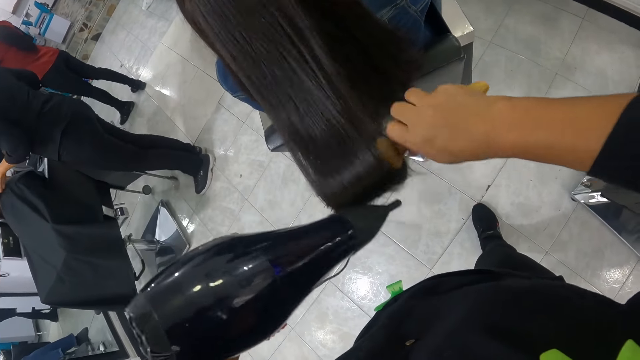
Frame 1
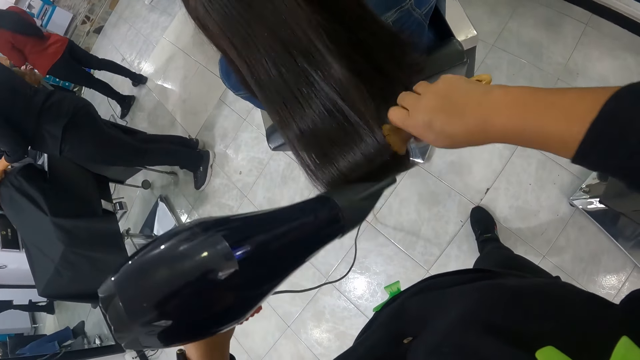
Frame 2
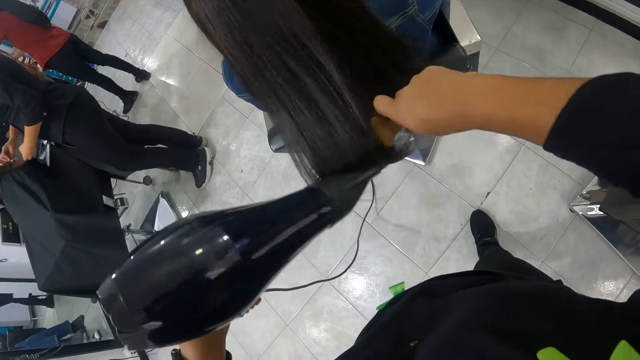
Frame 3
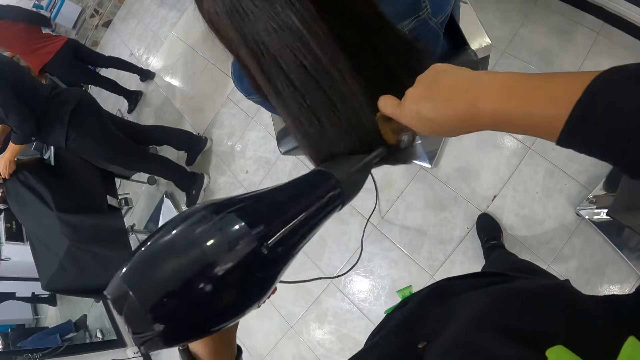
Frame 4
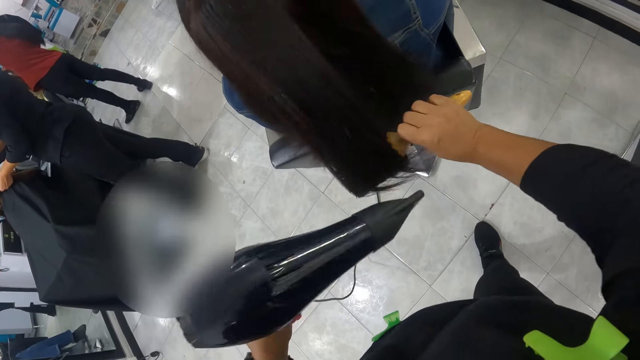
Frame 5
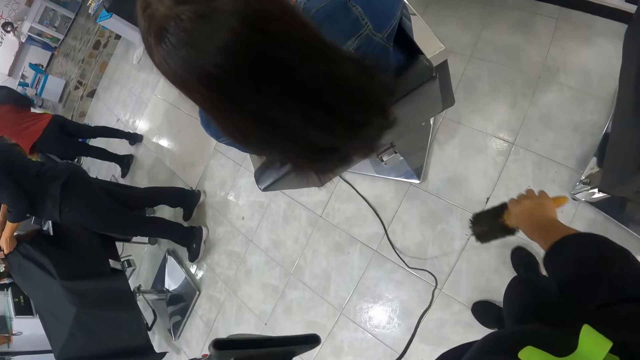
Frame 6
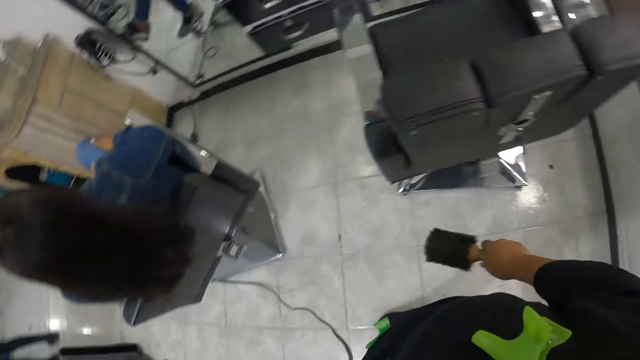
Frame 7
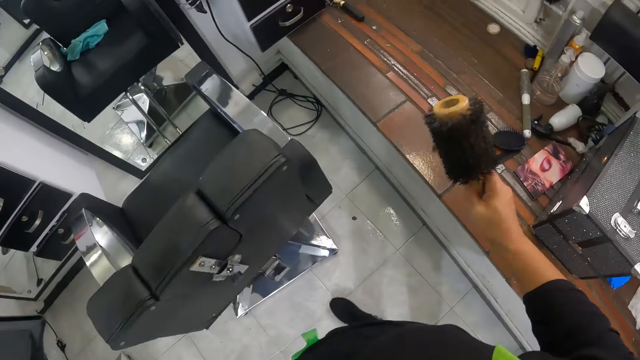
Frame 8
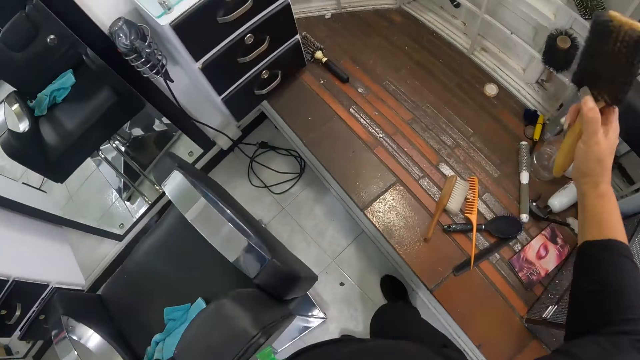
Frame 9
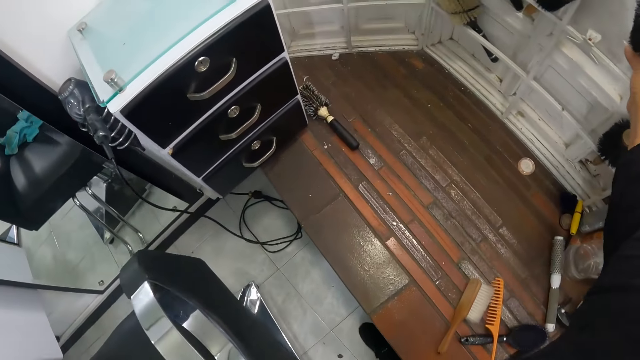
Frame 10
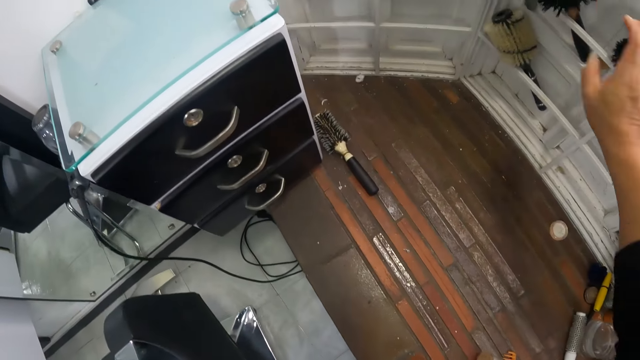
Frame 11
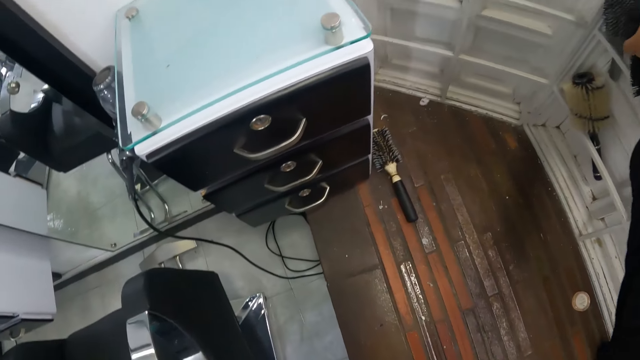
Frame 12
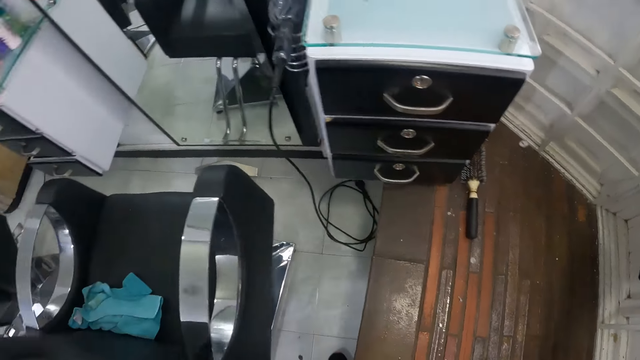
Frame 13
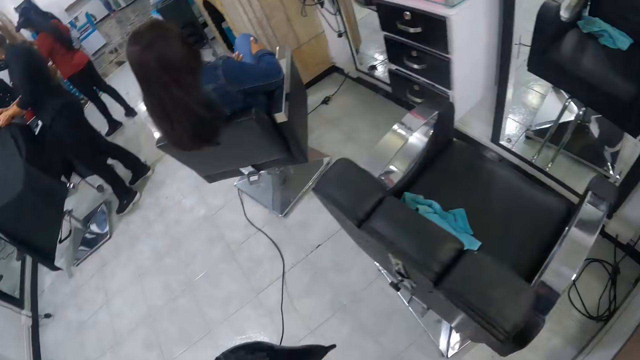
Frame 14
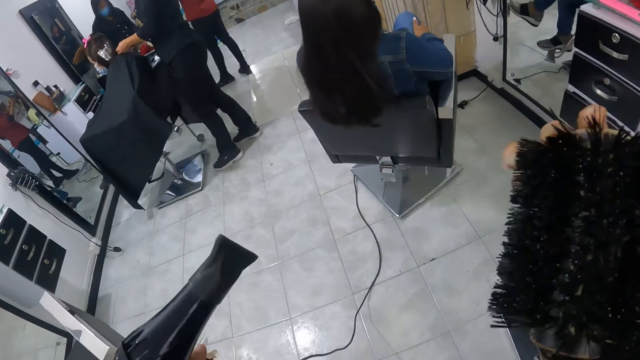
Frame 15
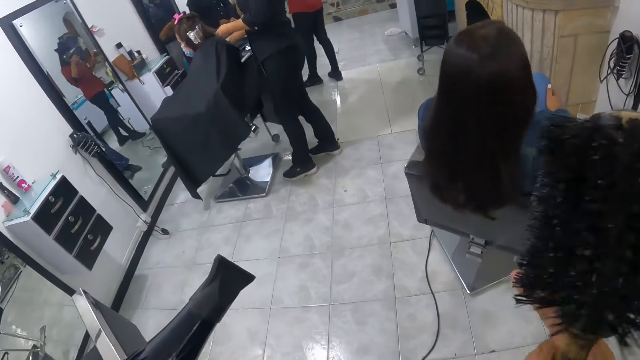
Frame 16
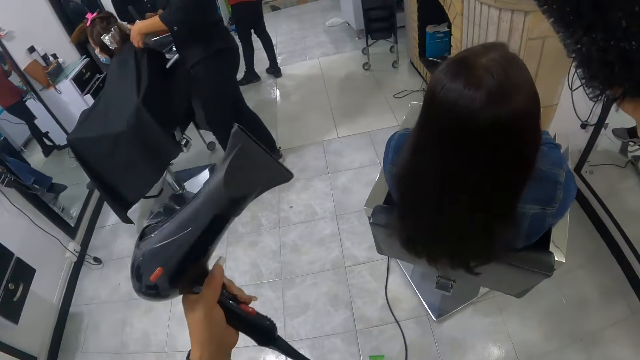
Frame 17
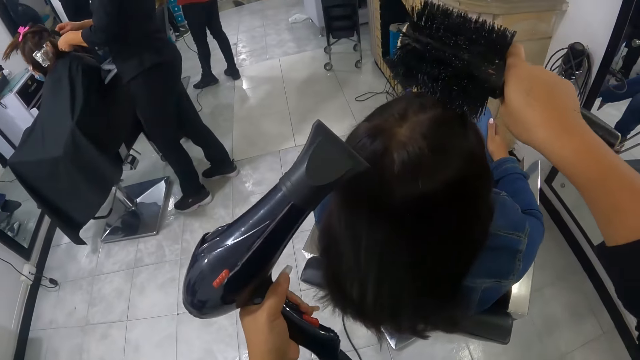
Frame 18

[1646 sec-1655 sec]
The camera wearer holds hair with a comb. She walks around a room. She brushes the woman's hair with a brush in her right hand. She puts the comb on a shelf and picks up a hair brush. She walks around the room.

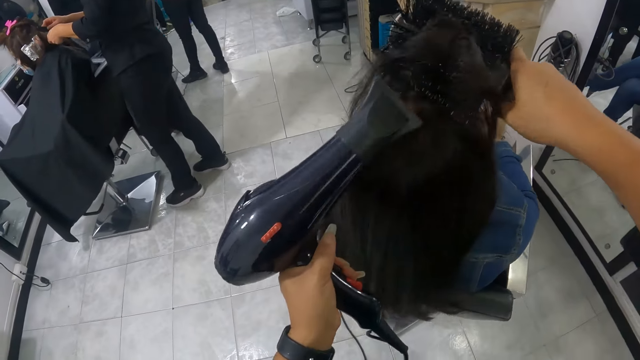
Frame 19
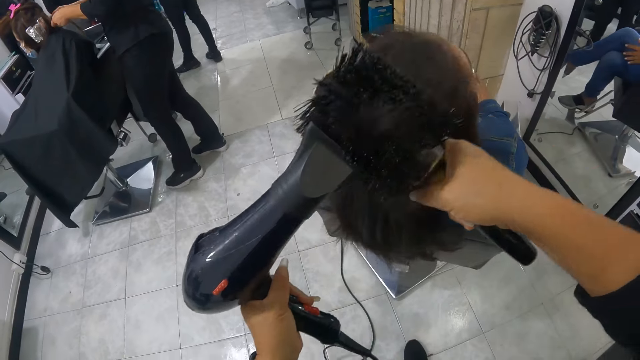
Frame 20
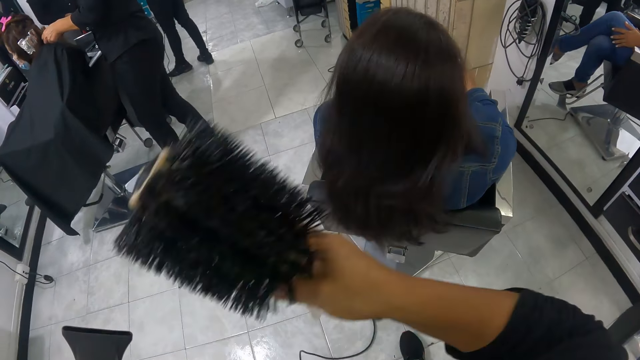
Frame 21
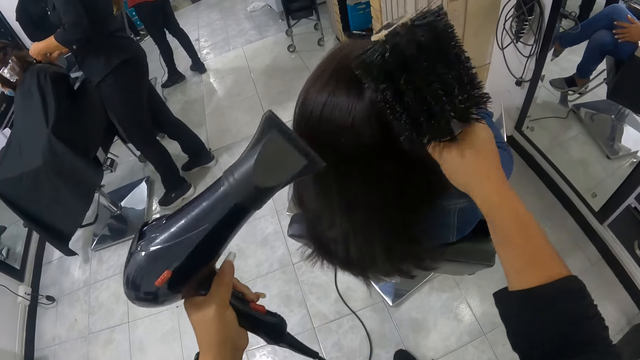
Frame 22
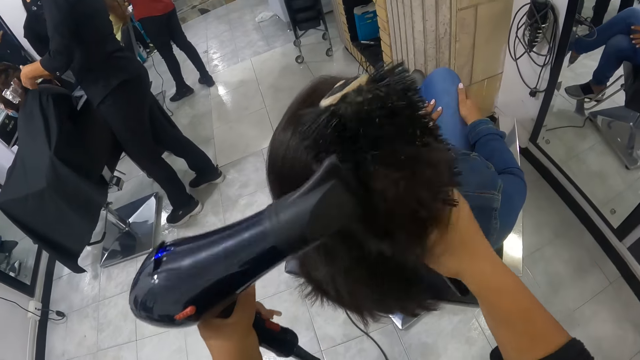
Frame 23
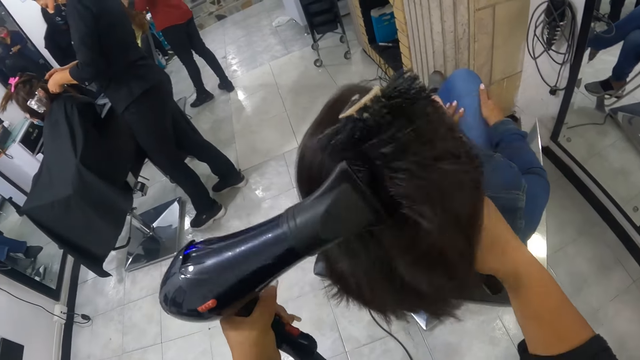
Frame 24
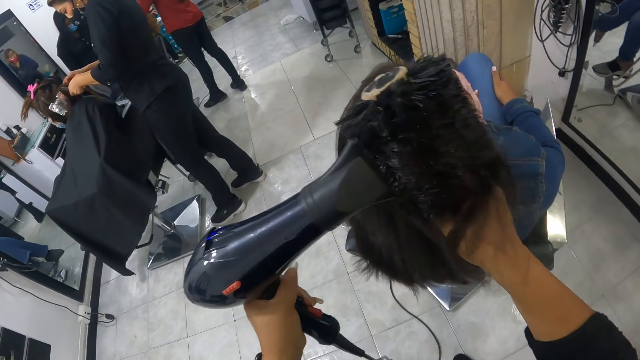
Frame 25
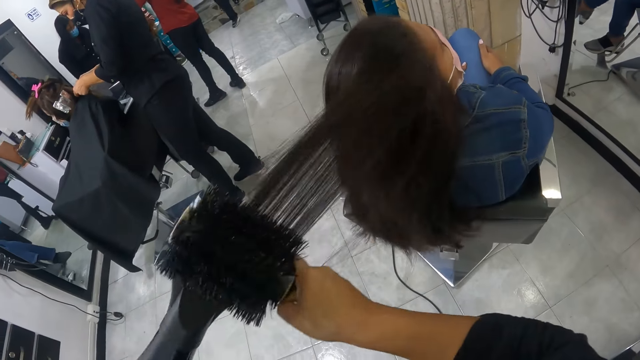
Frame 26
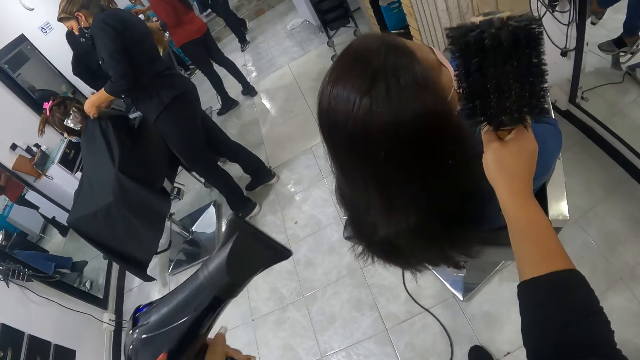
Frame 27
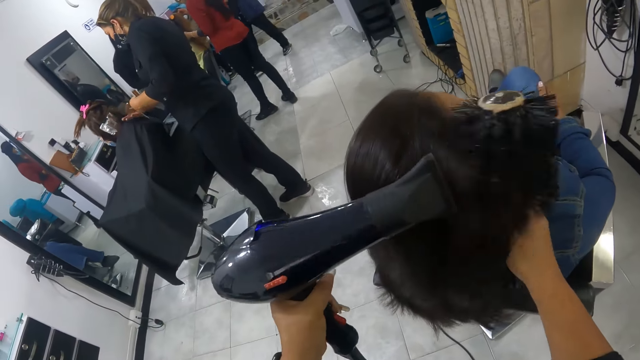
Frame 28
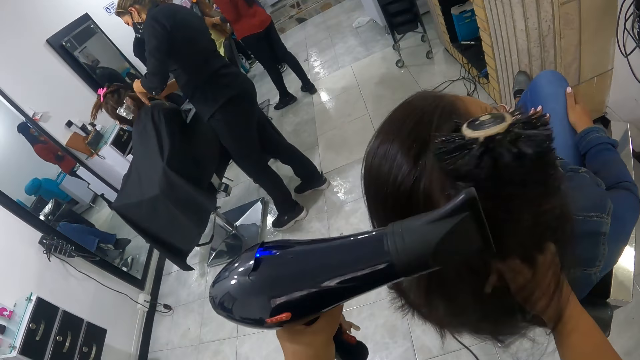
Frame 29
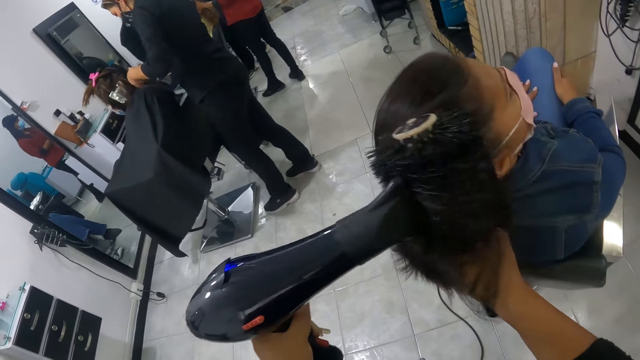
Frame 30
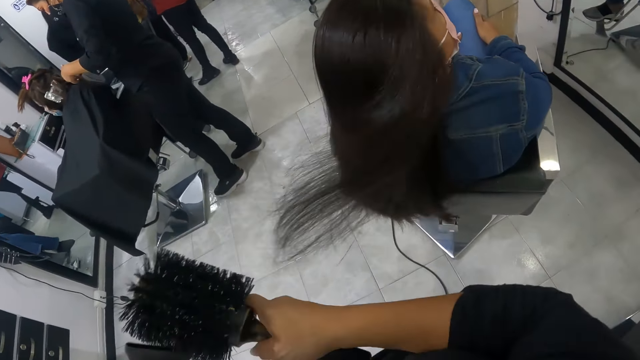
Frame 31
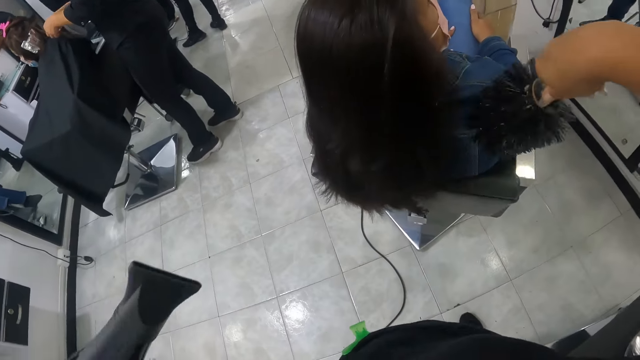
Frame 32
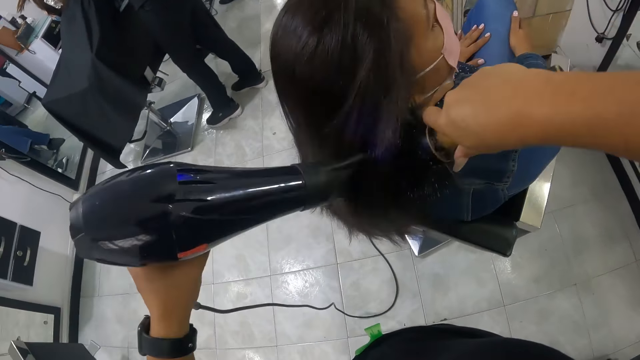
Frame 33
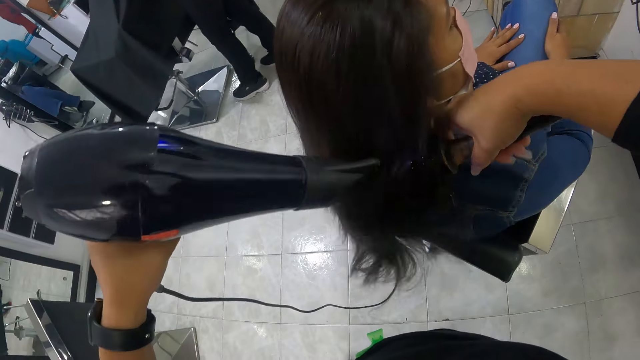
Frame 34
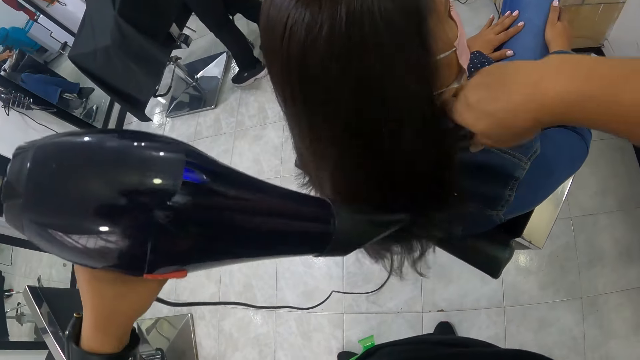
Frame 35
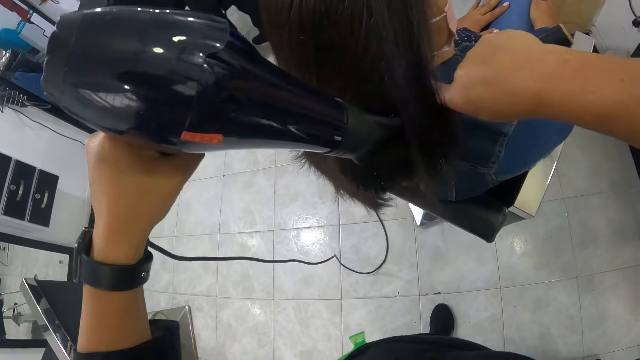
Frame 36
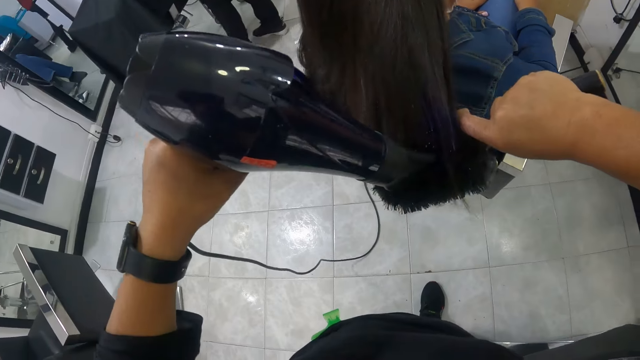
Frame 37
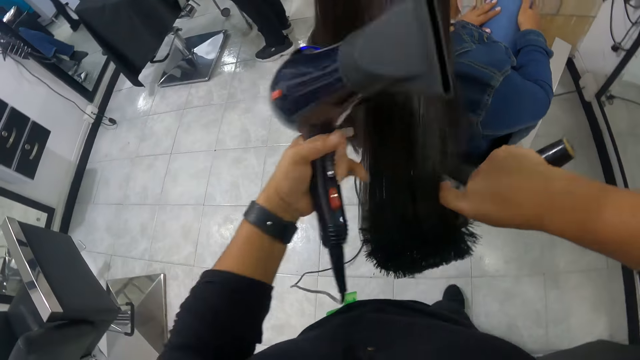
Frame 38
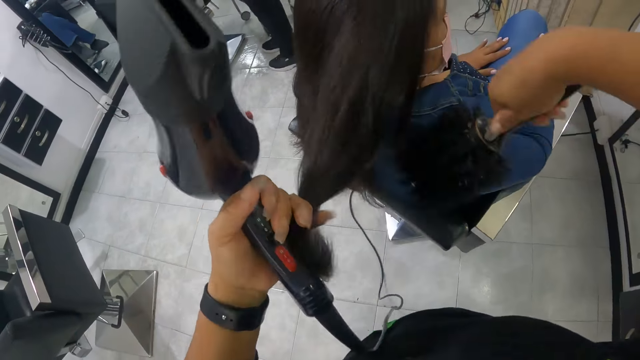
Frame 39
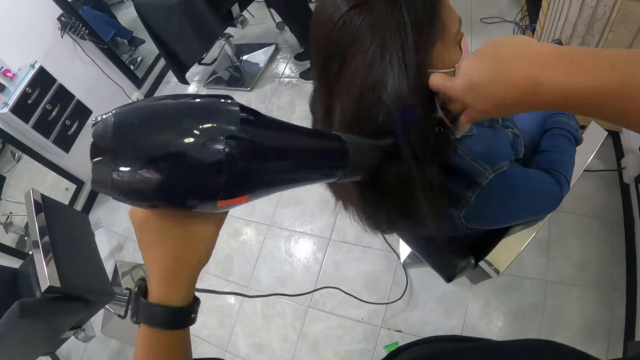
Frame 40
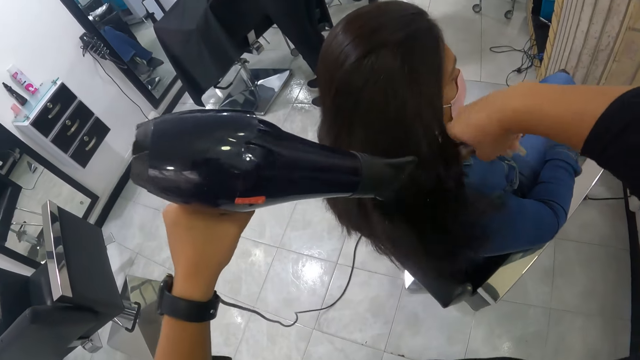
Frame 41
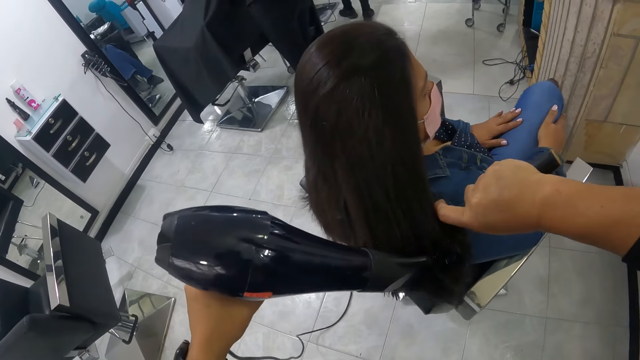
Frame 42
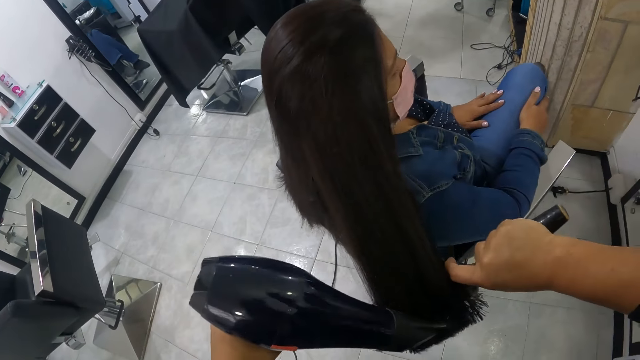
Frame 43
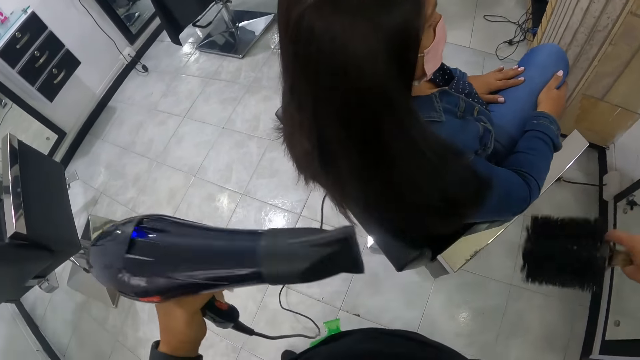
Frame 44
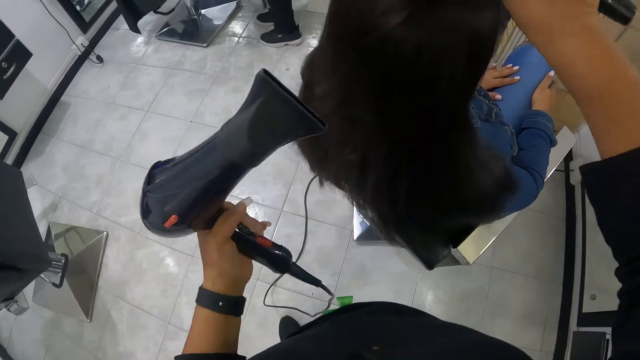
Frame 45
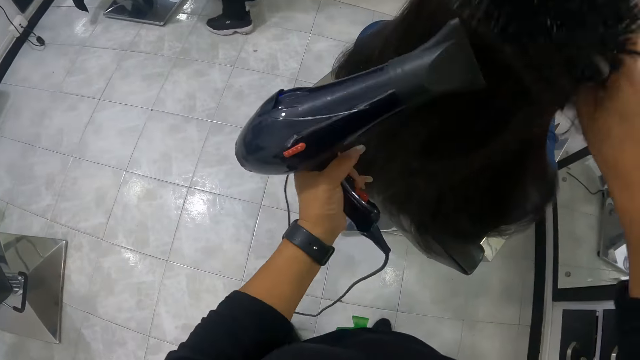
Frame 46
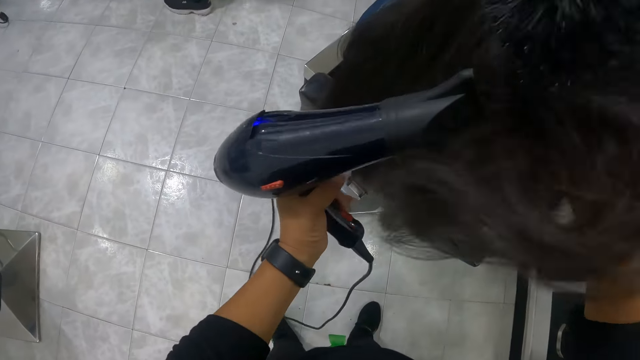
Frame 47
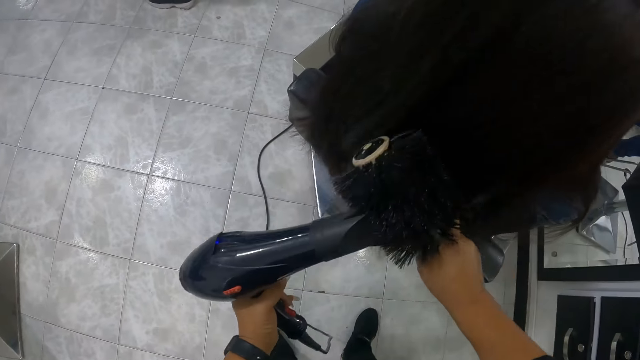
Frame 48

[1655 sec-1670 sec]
The camera wearer holds hair with a hair brush. They straighten hair with a blow-dryer. They hold hair with the hair brush. They straighten hair with the blow-dryer. They hold hair with the hair brush. They straighten hair with the blow-dryer. They hold hair with the hair brush. They straighten hair with the blow-dryer. They hold hair with the hair brush. They straighten hair with the blow-dryer. They hold hair with the hair brush.
